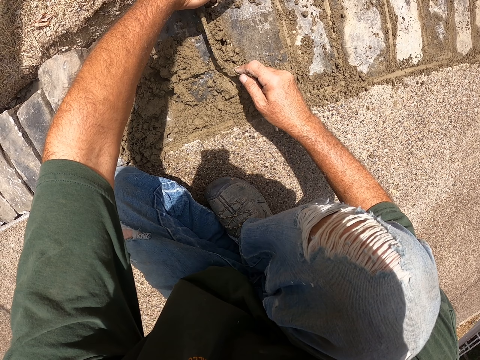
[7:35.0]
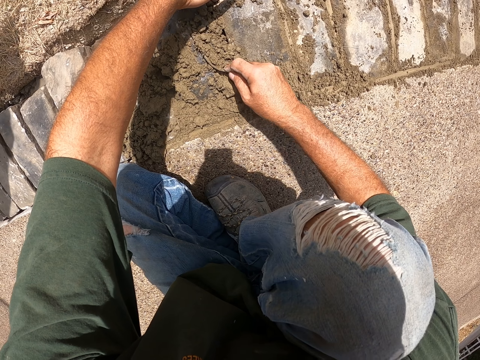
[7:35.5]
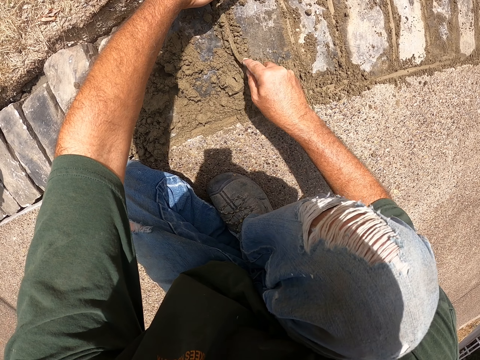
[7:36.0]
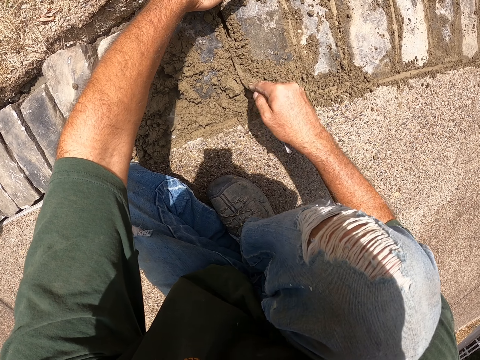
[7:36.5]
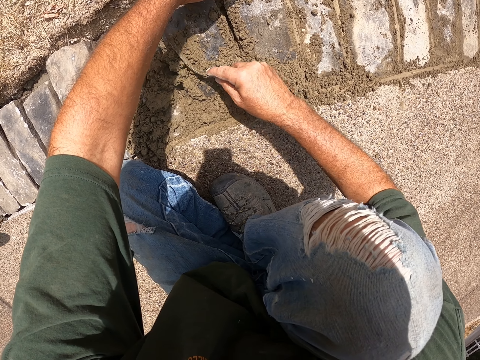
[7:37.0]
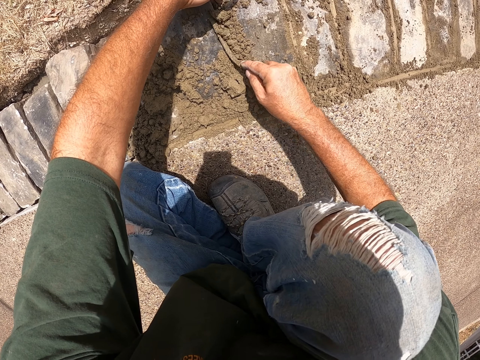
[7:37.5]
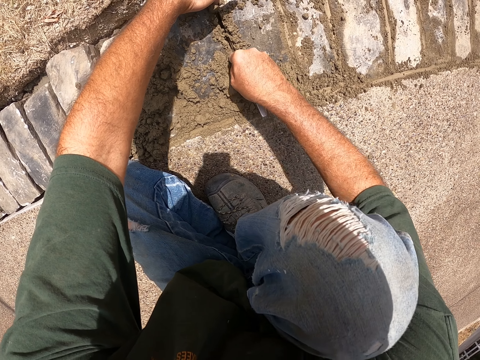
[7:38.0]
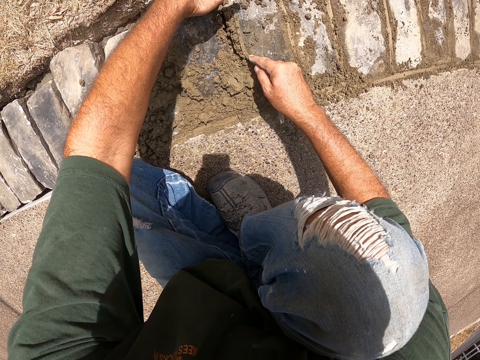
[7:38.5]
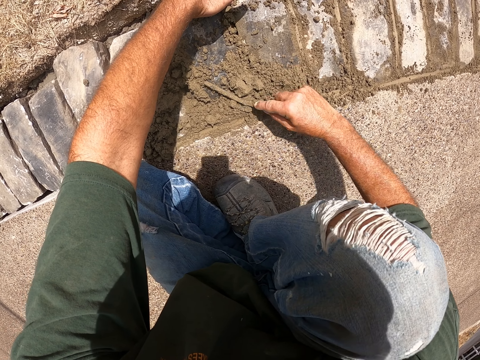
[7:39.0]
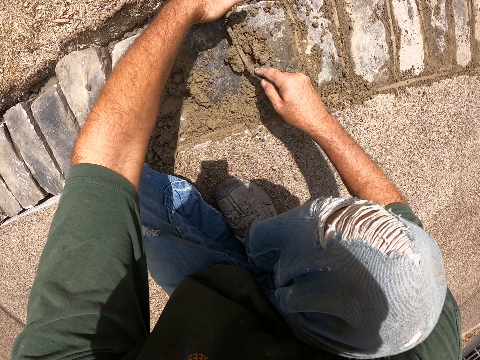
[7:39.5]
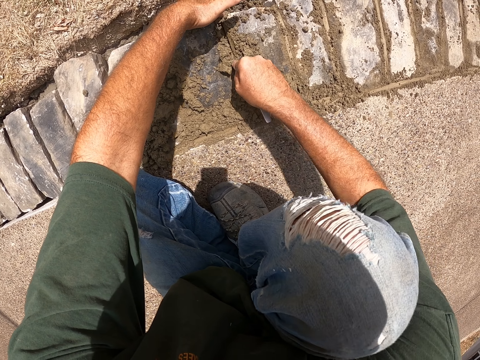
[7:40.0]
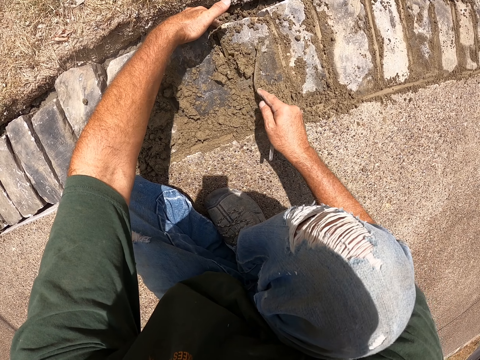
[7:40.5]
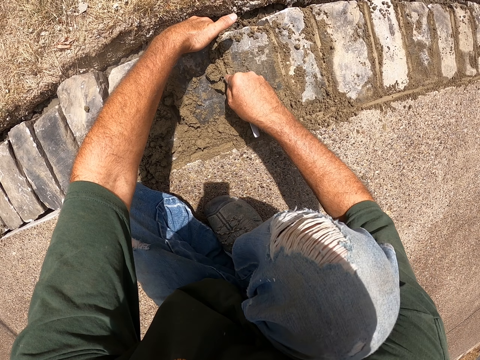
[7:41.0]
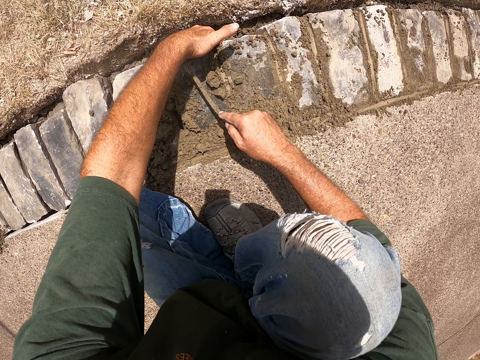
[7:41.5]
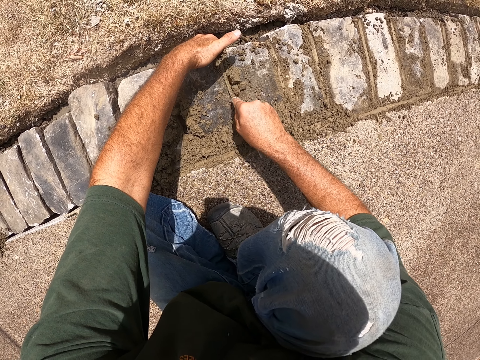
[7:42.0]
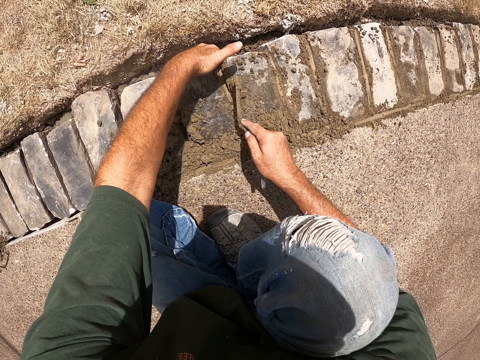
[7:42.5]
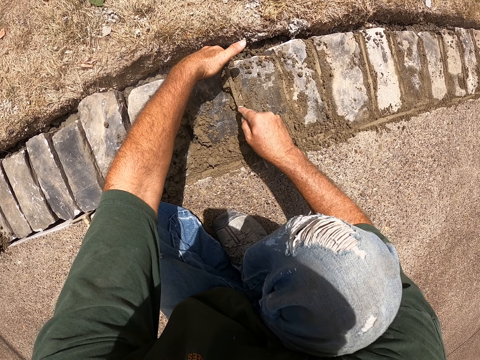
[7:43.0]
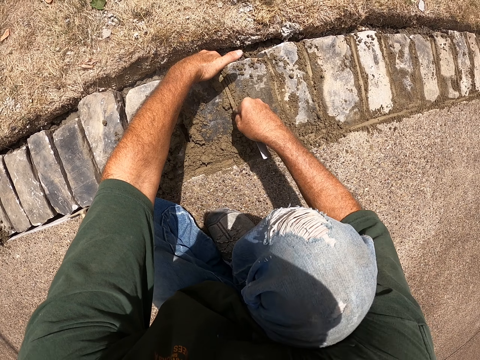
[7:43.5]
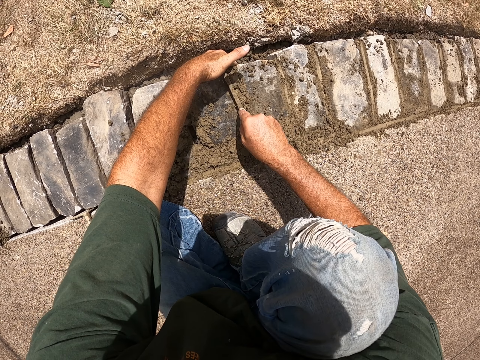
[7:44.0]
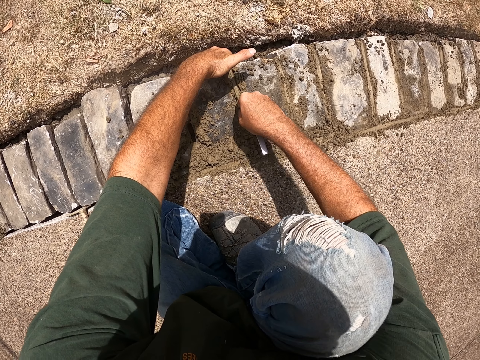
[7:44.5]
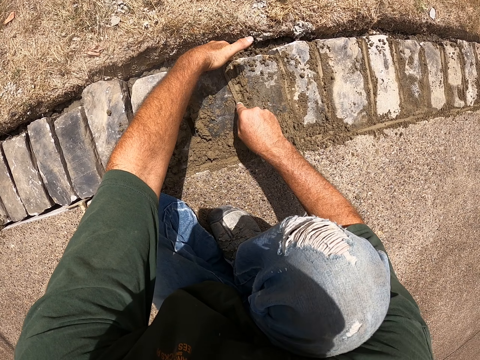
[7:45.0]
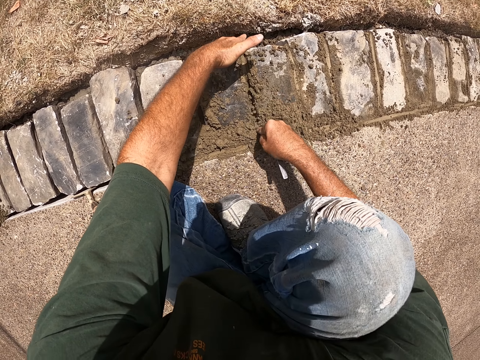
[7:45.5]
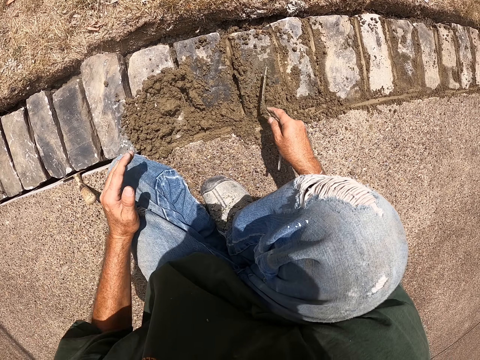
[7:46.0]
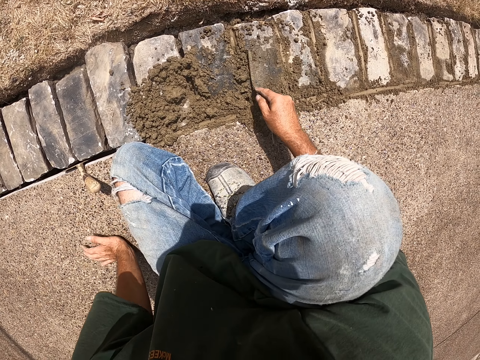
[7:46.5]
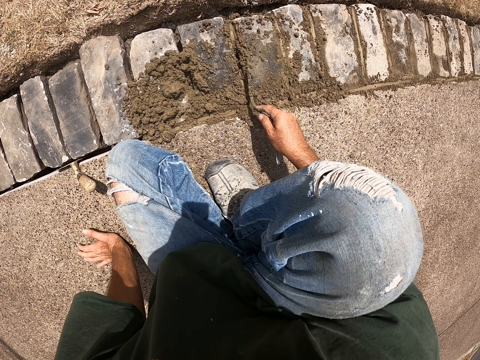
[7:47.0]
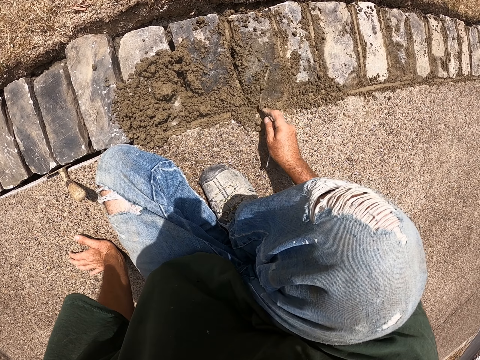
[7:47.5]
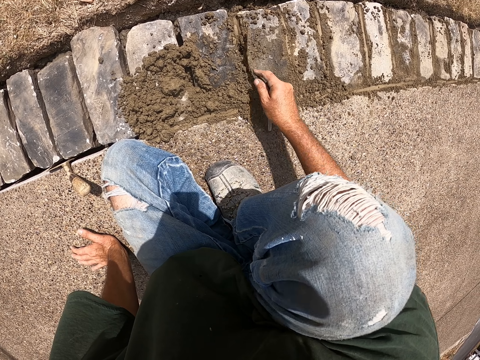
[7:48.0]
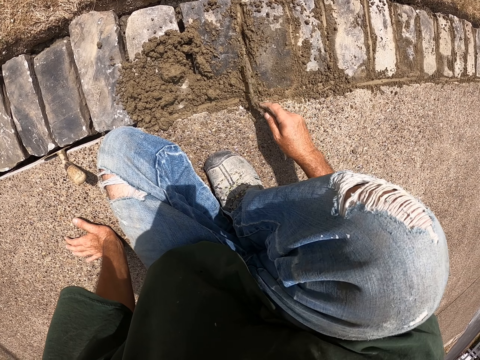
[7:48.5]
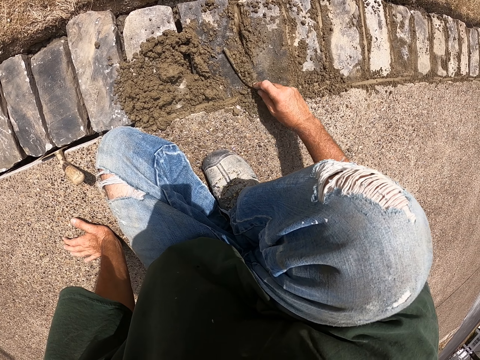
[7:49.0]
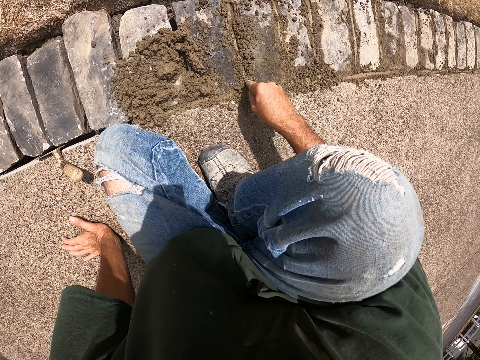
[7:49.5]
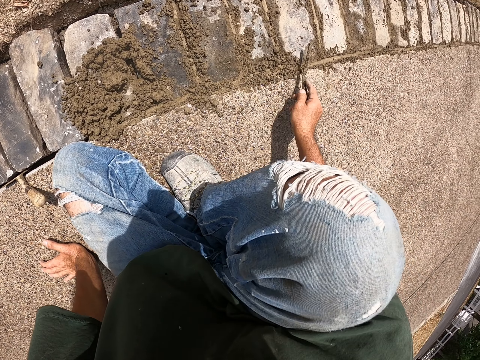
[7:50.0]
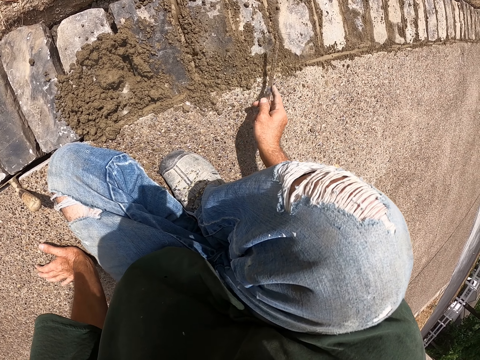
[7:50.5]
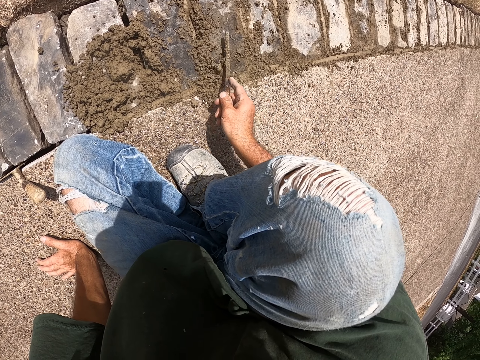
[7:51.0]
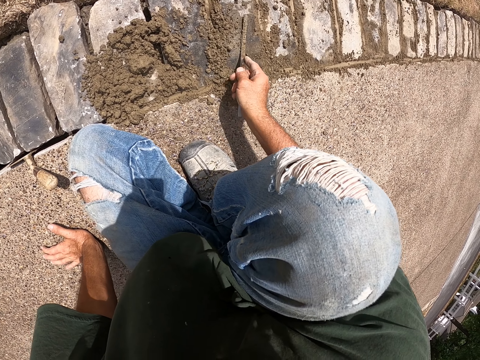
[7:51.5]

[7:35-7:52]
The camera wearer pulls his hand off the brick. He holds the path. He cements bricks with a joint filler.

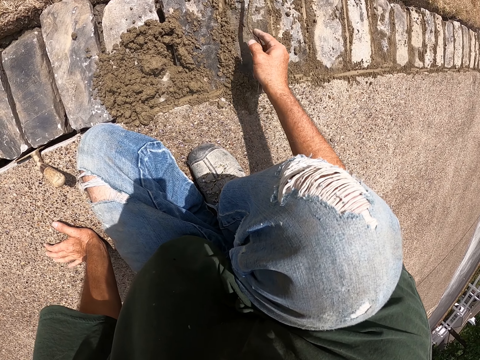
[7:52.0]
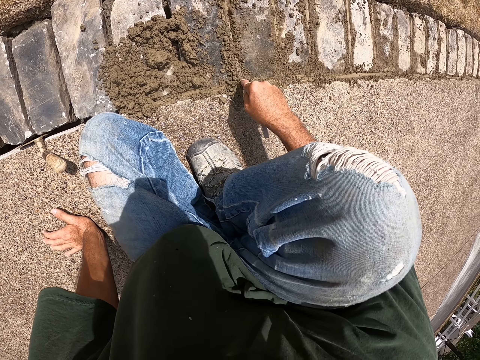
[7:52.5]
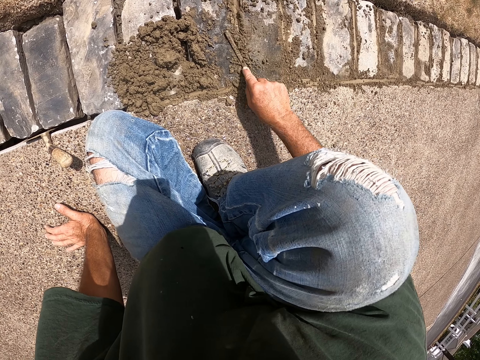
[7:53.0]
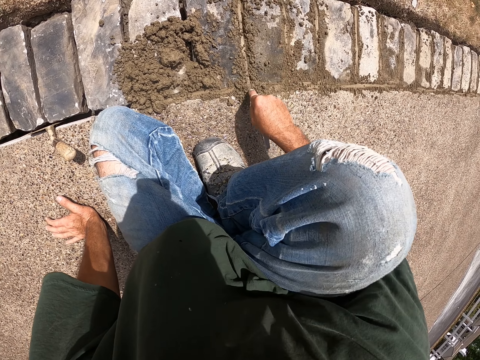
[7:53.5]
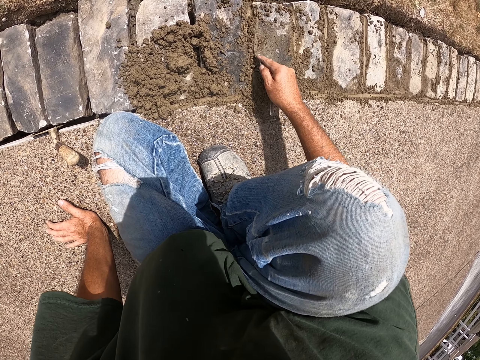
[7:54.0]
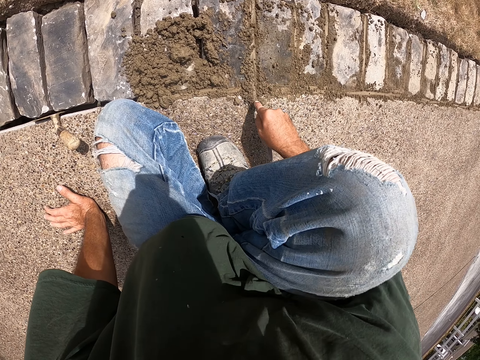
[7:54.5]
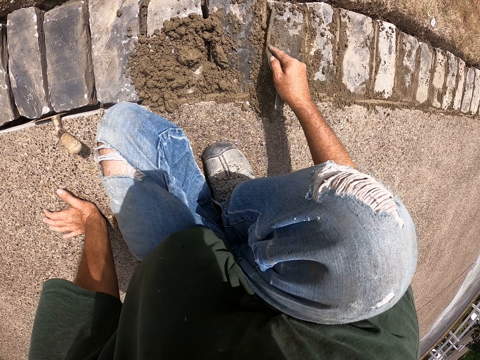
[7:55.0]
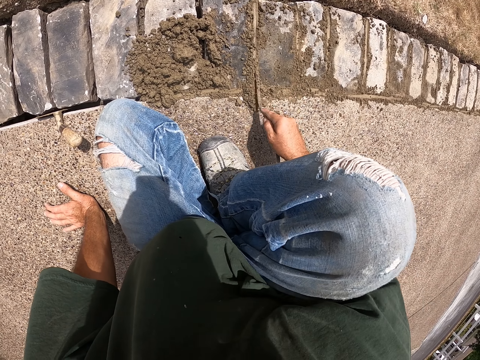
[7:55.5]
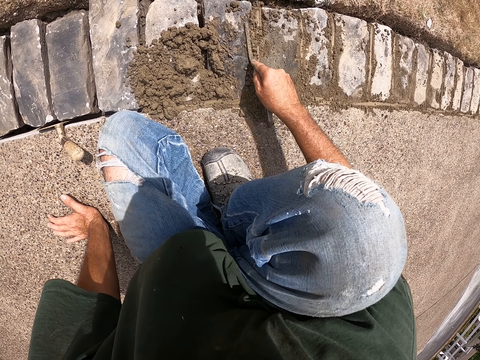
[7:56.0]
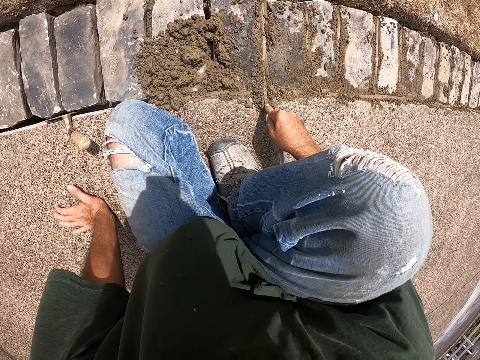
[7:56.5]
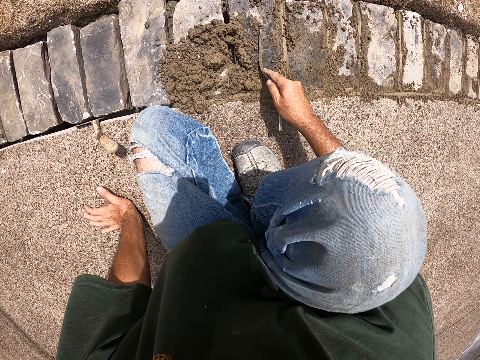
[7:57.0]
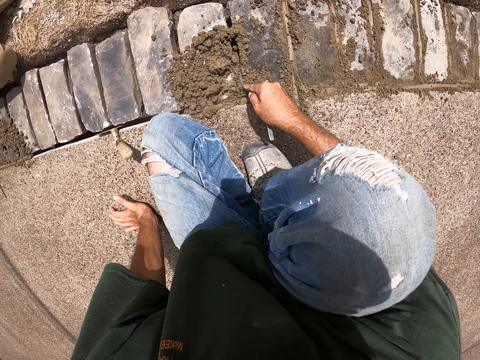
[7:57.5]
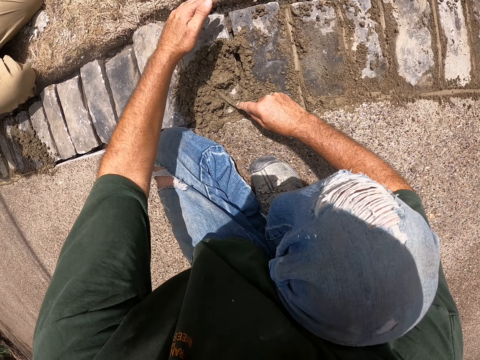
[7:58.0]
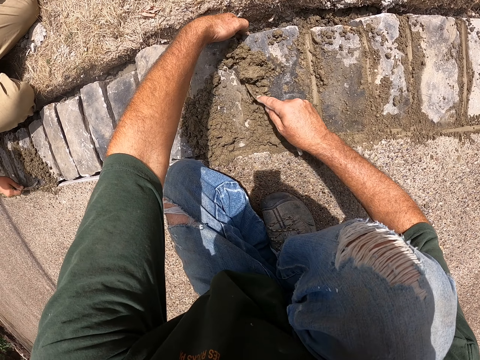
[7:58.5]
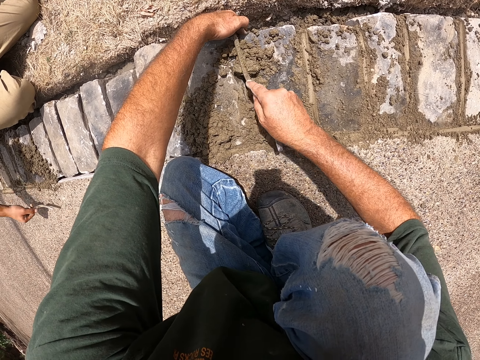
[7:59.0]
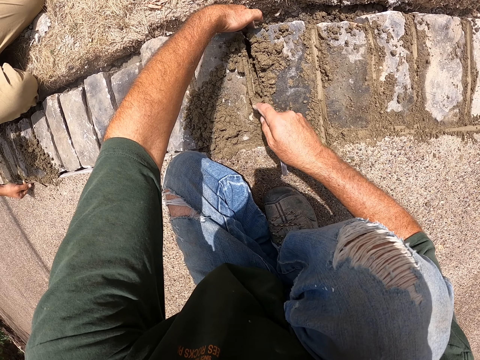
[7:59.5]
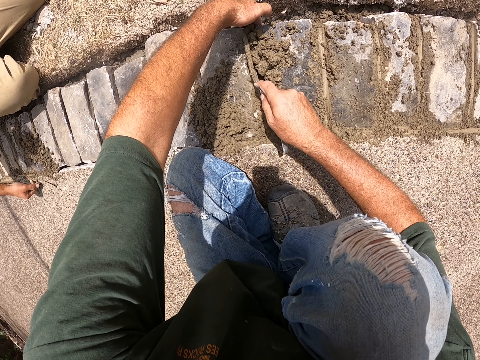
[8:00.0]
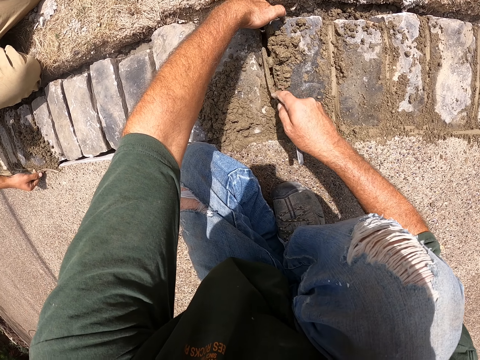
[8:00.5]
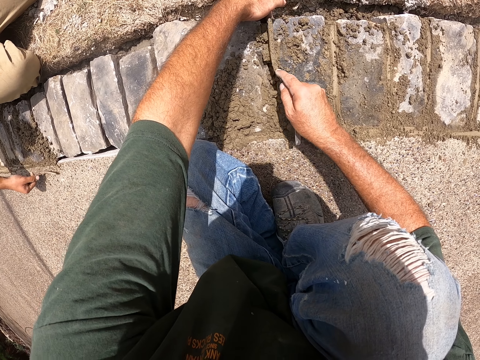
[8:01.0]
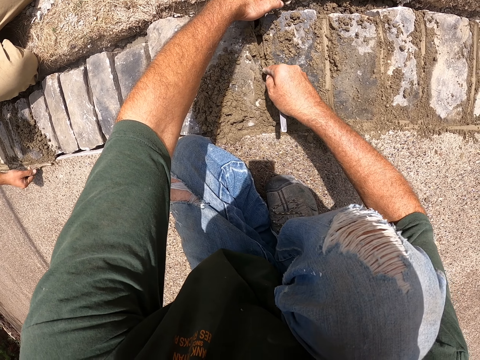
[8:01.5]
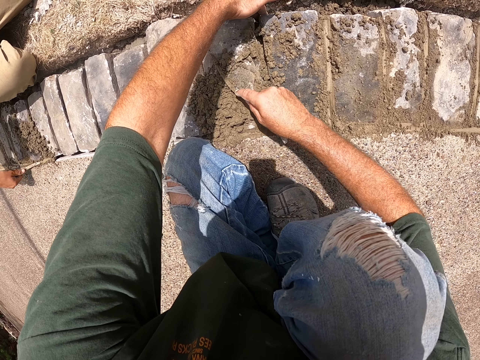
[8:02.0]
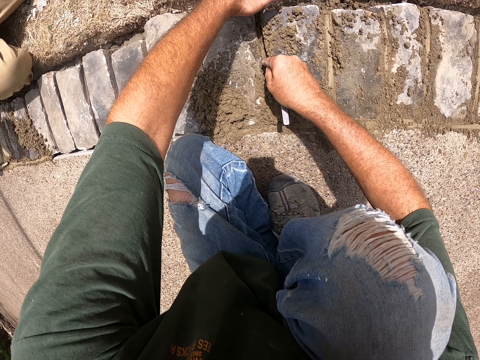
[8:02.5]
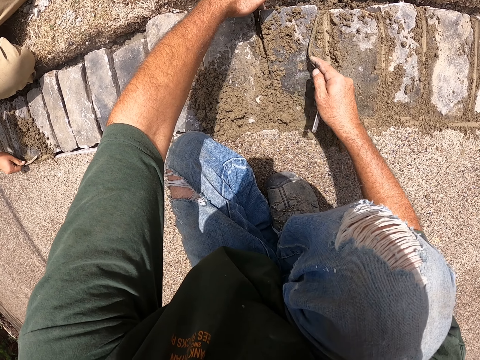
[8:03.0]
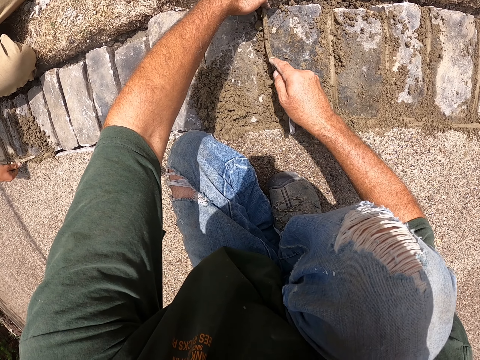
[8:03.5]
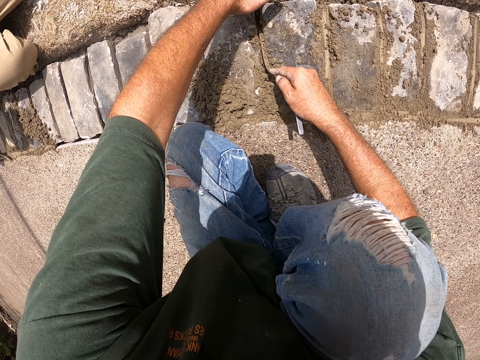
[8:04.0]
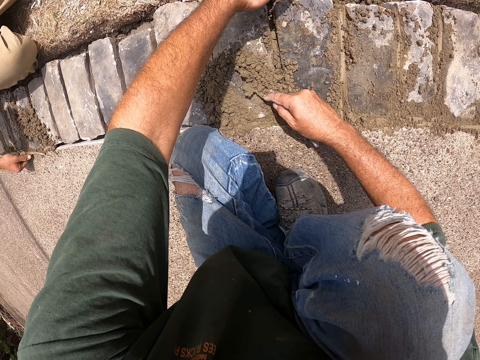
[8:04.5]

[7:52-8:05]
The camera wearer pulls his hand off the brick. He holds a brick with the left hand. He cements bricks with a joint filler. A man cements the bricks with the joint filler. The camera wearer cements the bricks with the joint filler.
